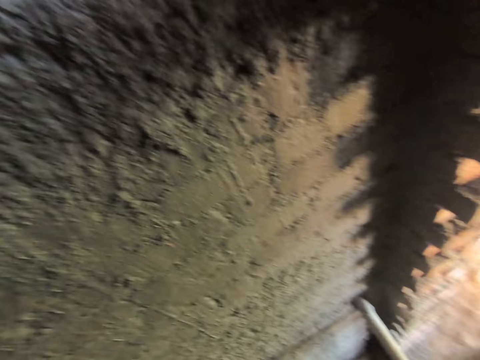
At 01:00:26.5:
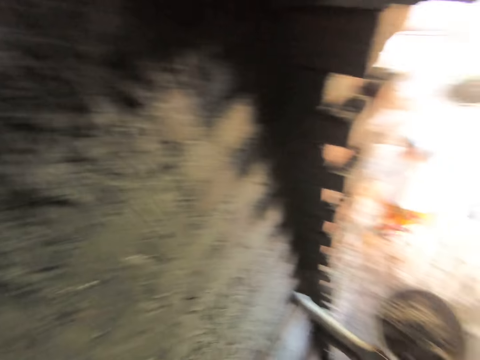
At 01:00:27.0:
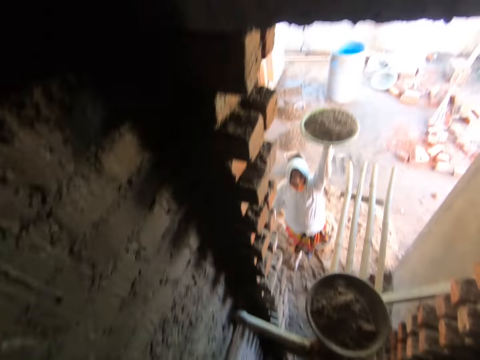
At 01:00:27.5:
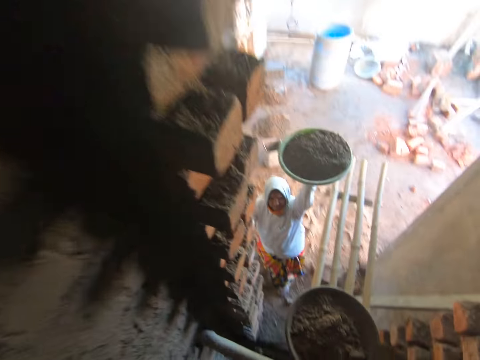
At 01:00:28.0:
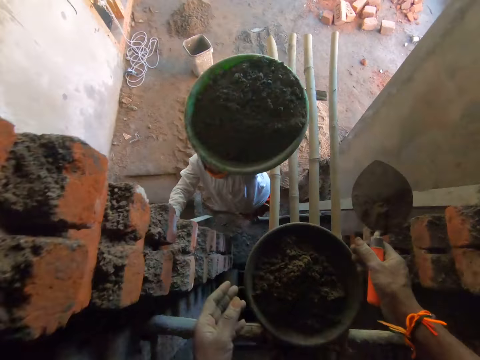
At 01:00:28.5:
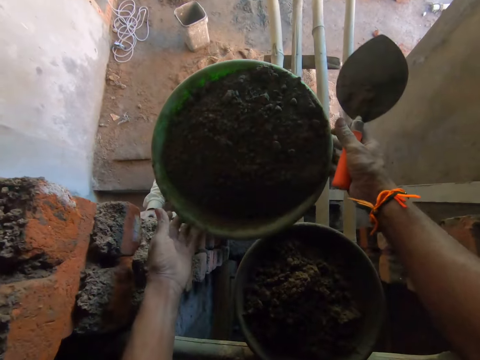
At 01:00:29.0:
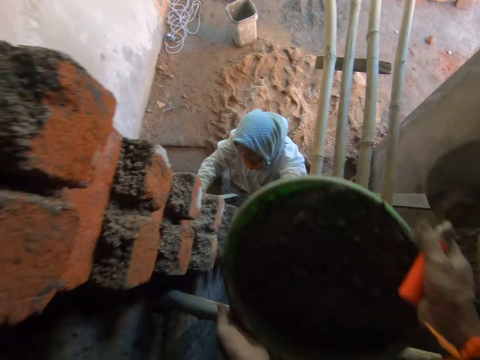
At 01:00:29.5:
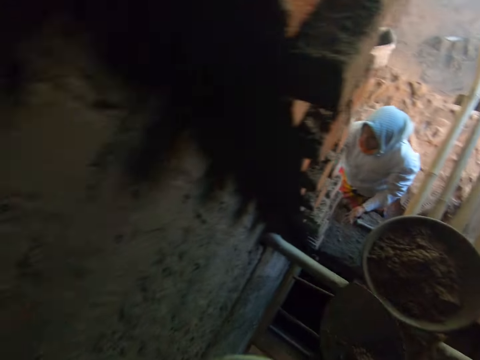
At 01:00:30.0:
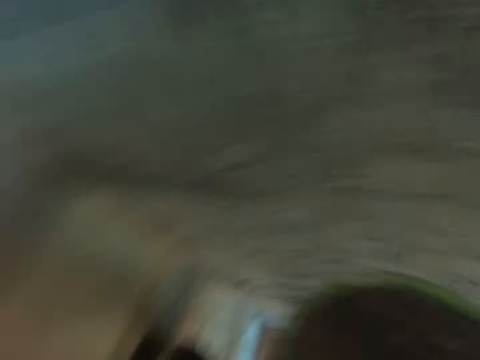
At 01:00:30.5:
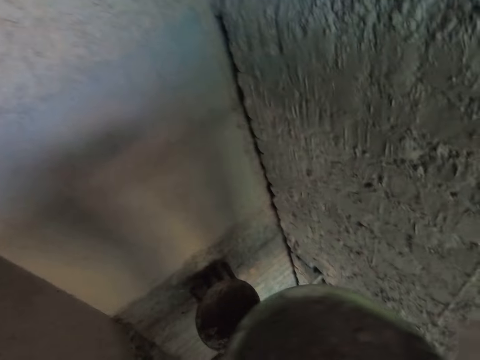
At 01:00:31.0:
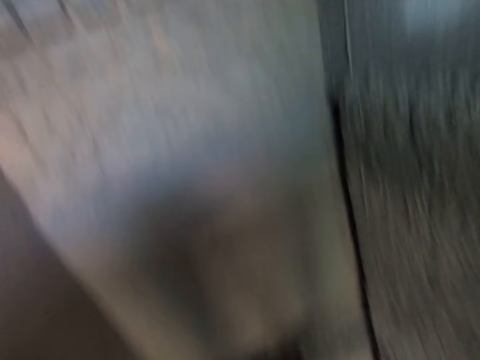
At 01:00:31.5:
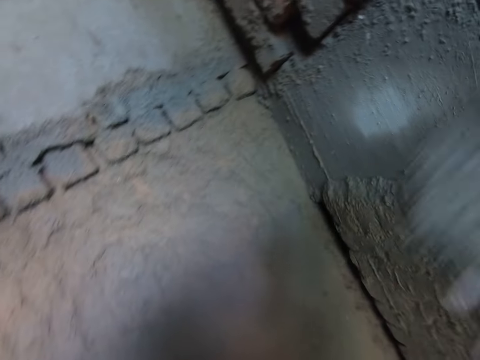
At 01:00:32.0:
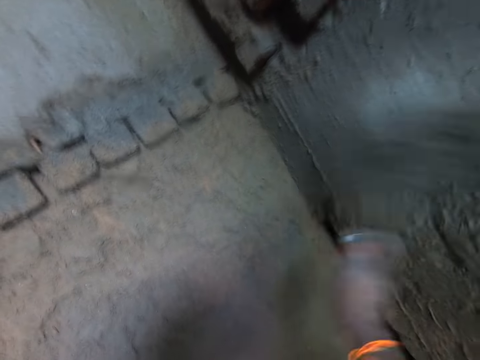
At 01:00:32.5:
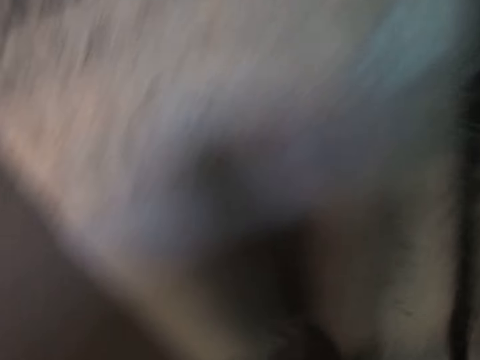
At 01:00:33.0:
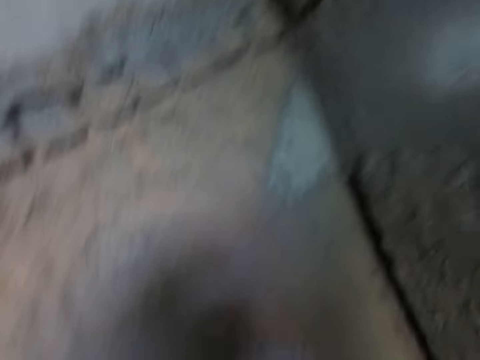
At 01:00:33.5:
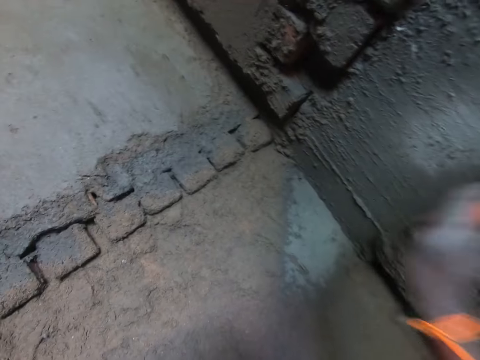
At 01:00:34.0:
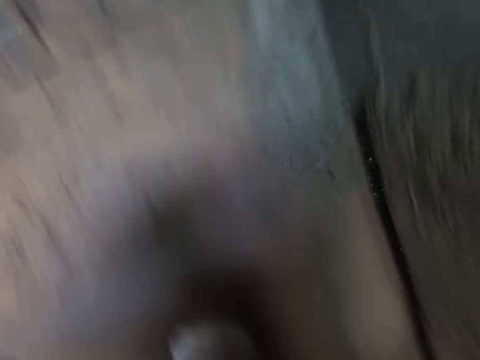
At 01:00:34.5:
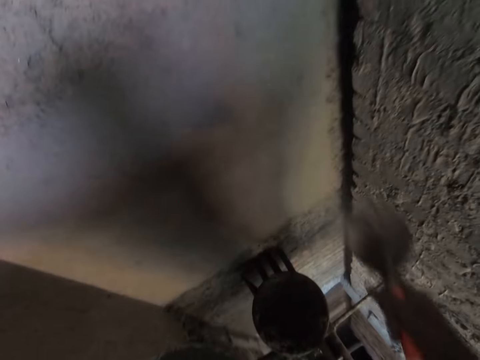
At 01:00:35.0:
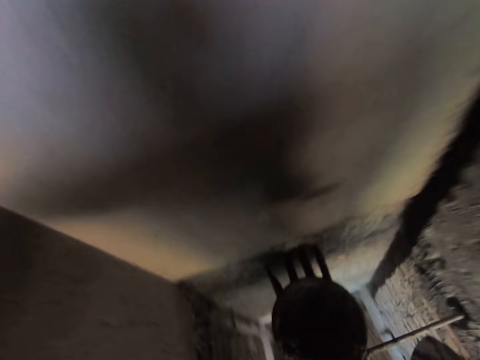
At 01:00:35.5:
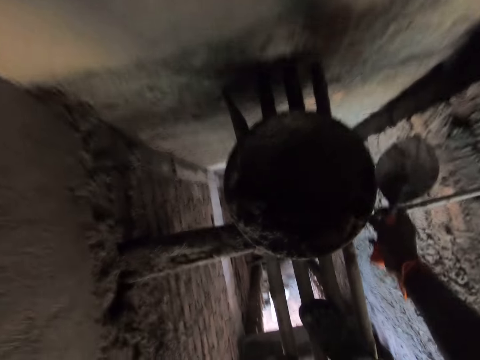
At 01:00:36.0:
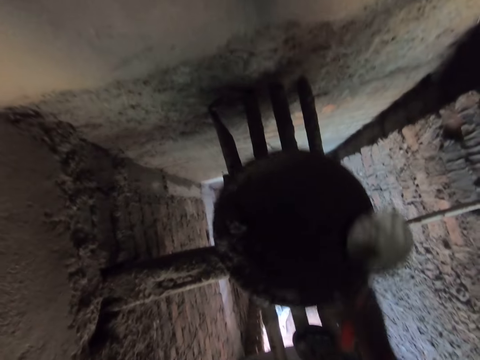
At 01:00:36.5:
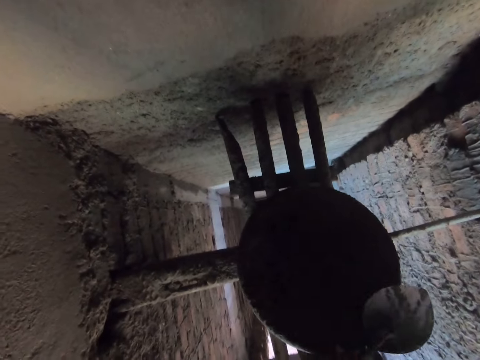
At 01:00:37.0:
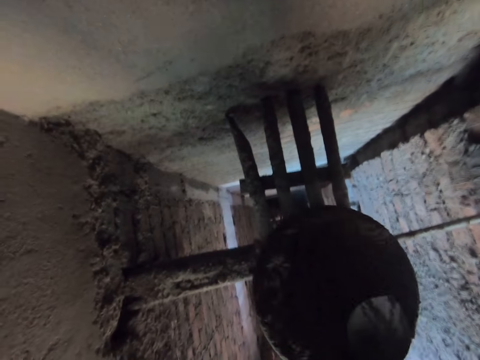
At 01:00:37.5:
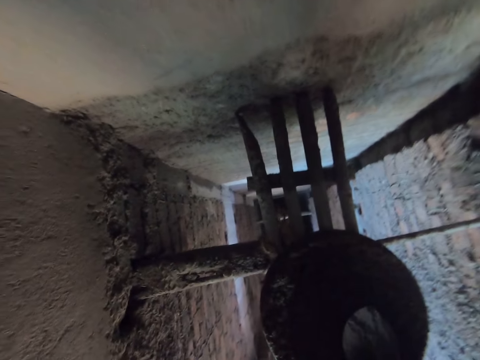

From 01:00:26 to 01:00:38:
A woman carries a bowl with her left hand. The camera wearer takes the bowl of concrete from the woman with both hands. He turns back and walks forward. He splashes cement on the wall with the brick trowel in his right hand. He scoops the cement from the bowl in his left hand with the trowel in his right hand. He splashes the cement on the wall with the trowel in his right hand. He moves a bowl of concrete on the platform with his right hand.

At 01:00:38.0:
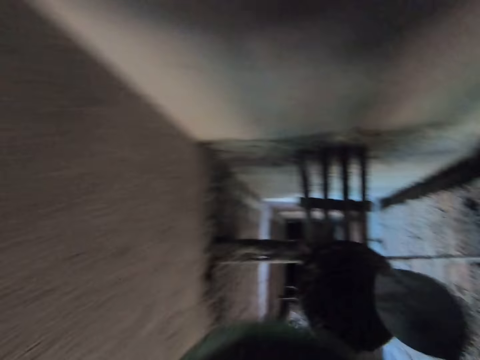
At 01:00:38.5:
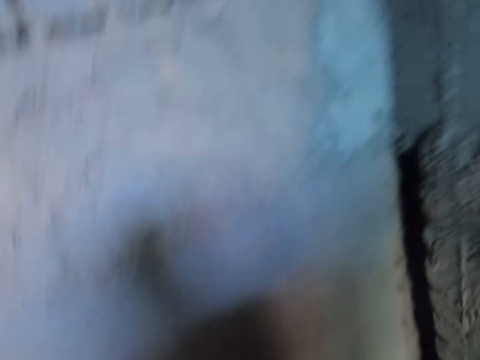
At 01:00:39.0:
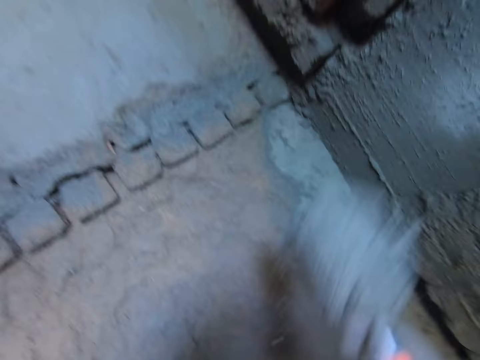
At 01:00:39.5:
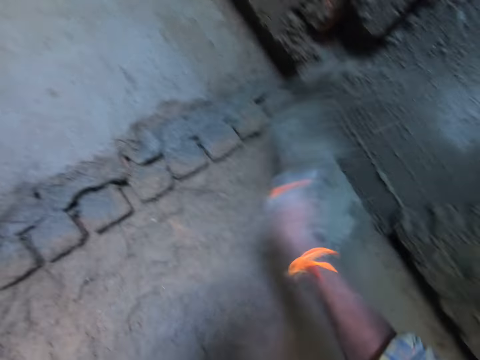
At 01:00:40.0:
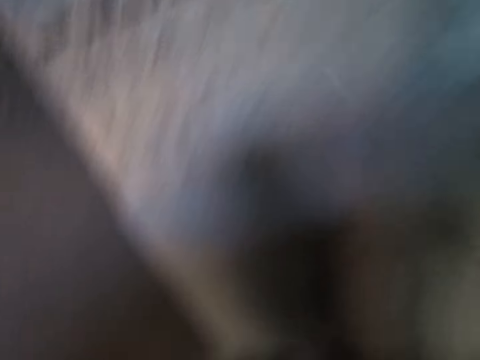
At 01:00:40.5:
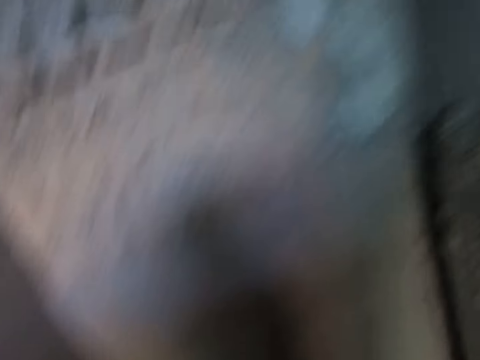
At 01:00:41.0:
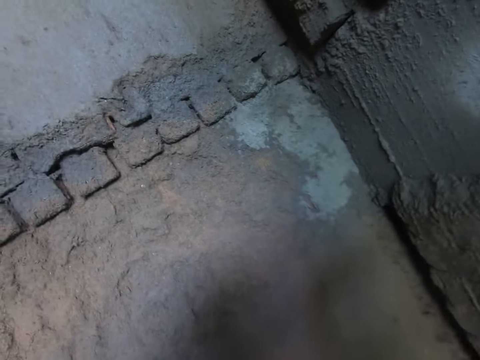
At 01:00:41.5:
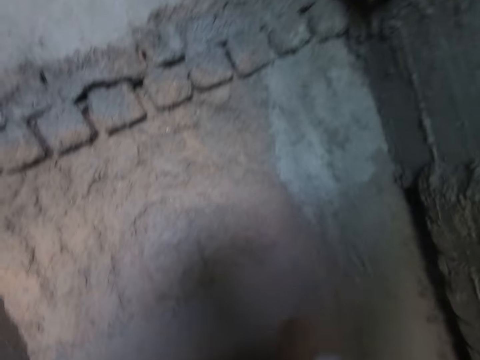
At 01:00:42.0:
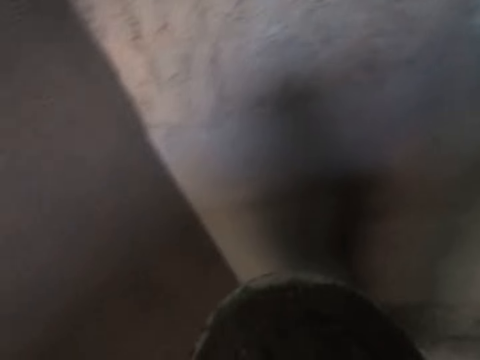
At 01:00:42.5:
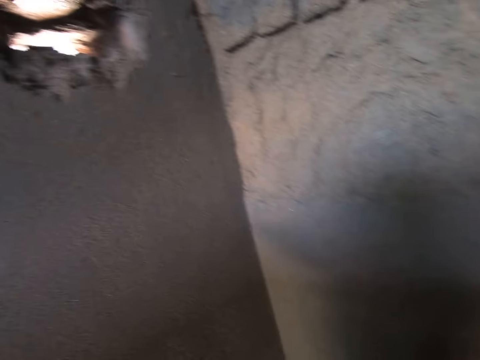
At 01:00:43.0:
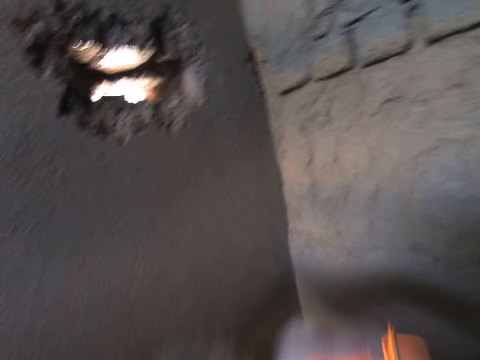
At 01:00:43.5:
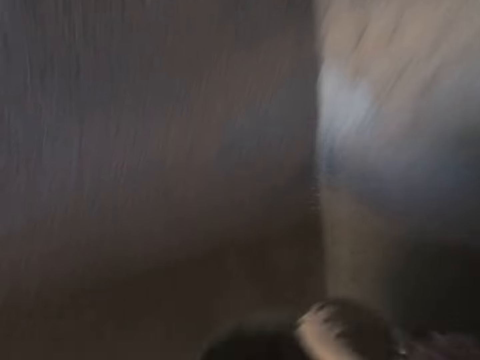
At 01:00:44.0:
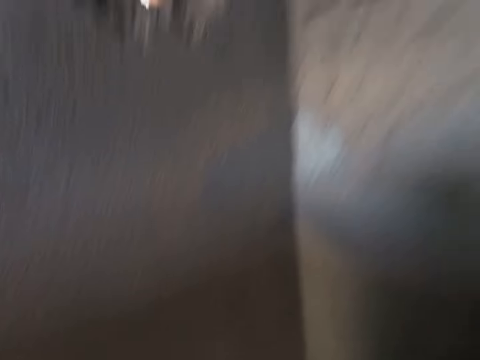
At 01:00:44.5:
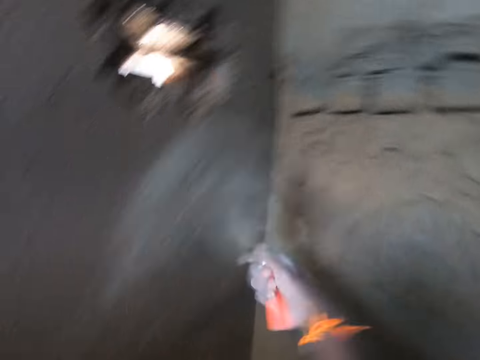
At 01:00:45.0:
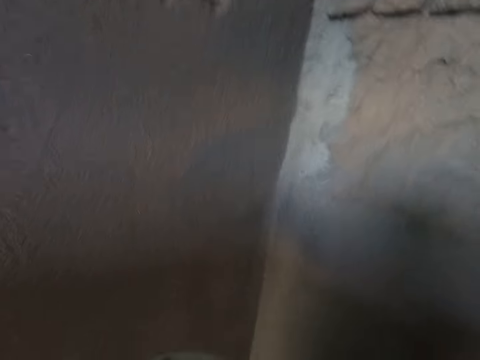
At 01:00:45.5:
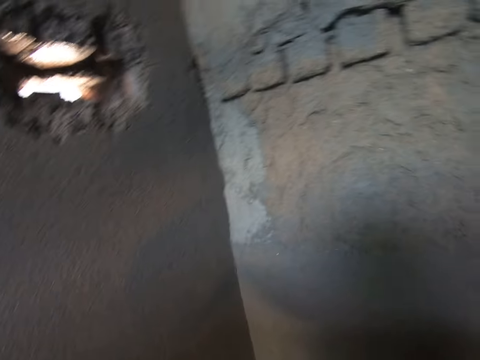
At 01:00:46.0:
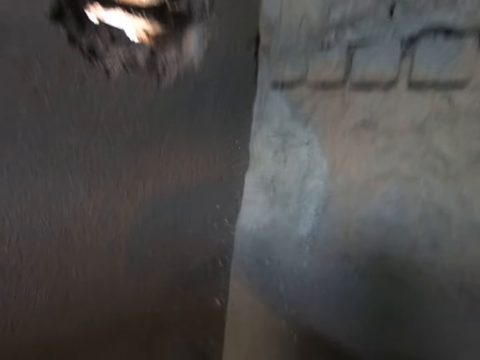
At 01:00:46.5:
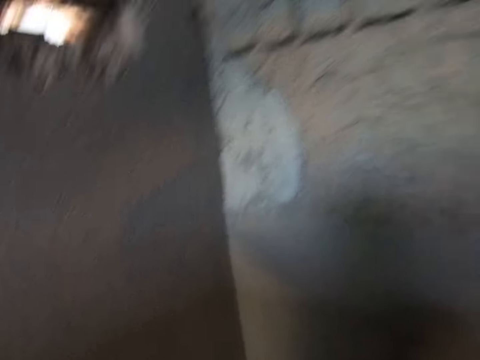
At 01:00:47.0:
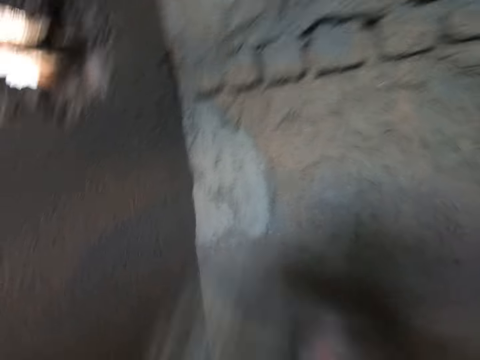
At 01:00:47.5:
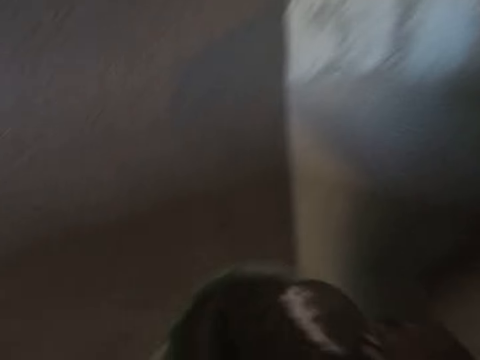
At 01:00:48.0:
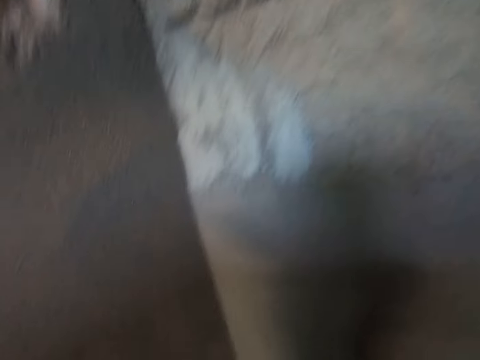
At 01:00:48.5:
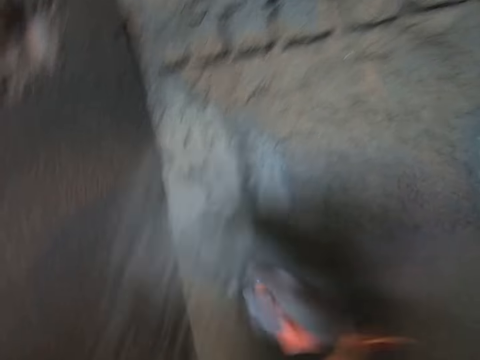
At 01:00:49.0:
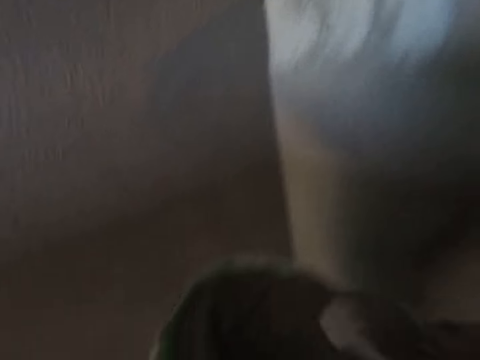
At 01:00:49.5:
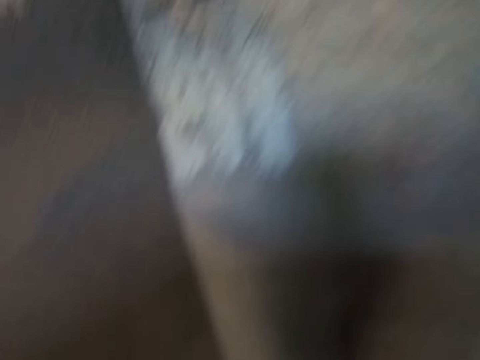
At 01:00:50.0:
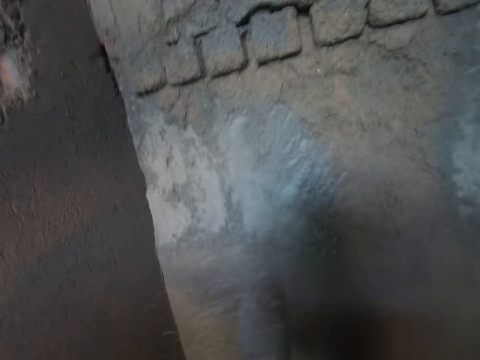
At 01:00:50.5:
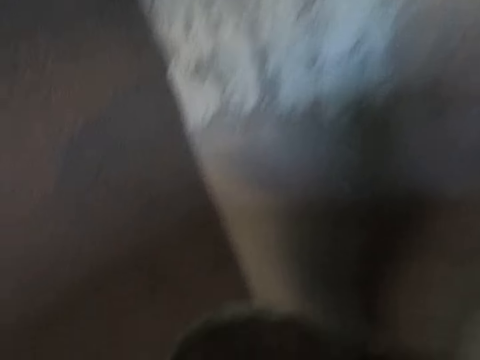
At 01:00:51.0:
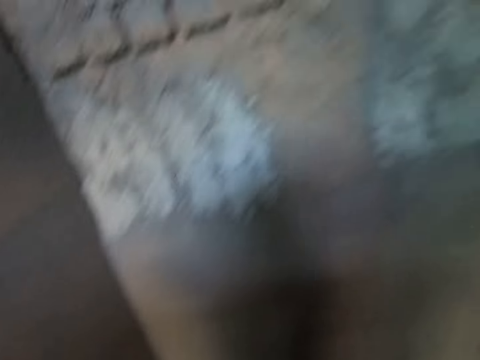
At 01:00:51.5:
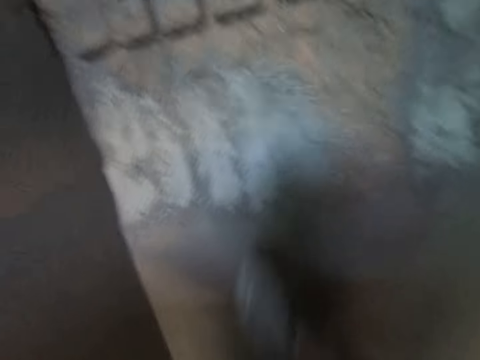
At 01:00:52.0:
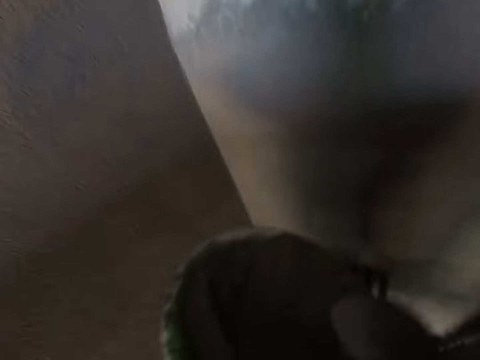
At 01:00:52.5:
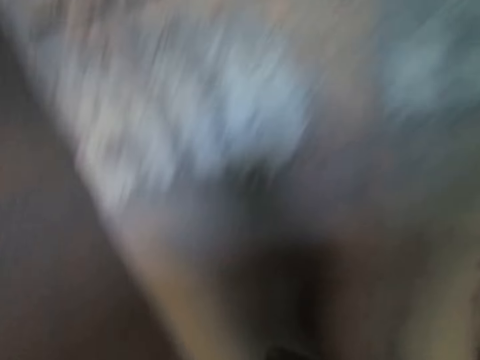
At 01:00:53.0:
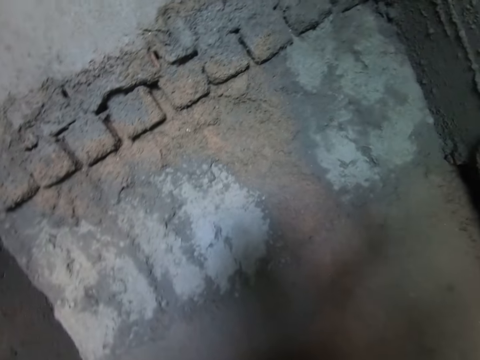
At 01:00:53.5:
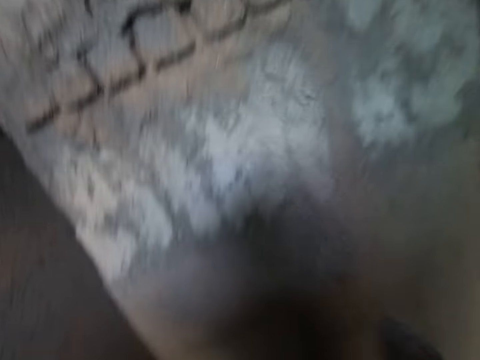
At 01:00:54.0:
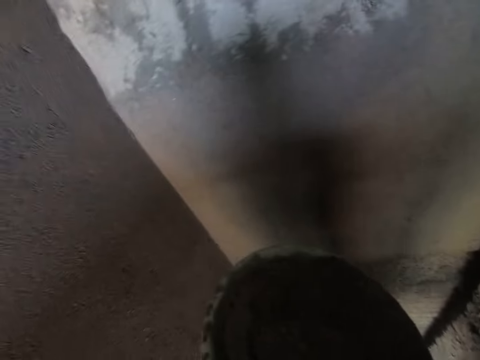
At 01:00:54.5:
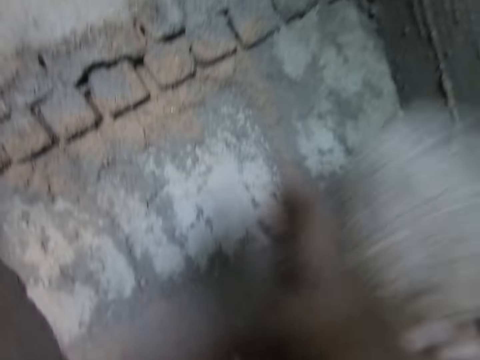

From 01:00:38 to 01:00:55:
The camera wearer scoops the cement from the bowl in his left hand with the trowel in his right hand. He splashes the cement on the wall with the brick trowel in his right hand. He scoops the cement from the bowl in his left hand with the trowel in his right hand. He splashes the cement on the wall with the trowel in his right hand. He scoops the concrete with the brick trowel. He splashes the cement on the wall with the trowel in his right hand. He scoops the cement from the bowl in his left hand with the trowel in his right hand. He splashes the cement on the wall with the trowel in his right hand. He scoops the concrete with the brick trowel. He splashes the cement on the wall with the trowel in his right hand. He splashes the cement on the wall again. He scoops the cement from the bowl in his left hand with the trowel in his right hand. He splashes the cement on the wall with the trowel in his right hand. He scoops the cement from the bowl in his left hand with the trowel in his right hand. He splashes the cement on the wall with the trowel in his right hand. He scoops the cement from the bowl in his left hand with the trowel in his right hand. He splashes the cement on the wall with the trowel in his right hand. He scoops the cement from the bowl in his left hand with the trowel in his right hand. He splashes the cement on the wall with the trowel in his right hand. He scoops the cement from the bowl in his left hand with the trowel in his right hand.
